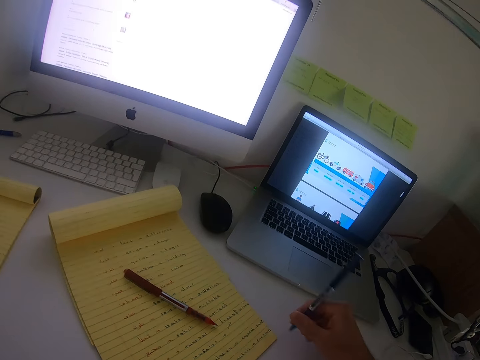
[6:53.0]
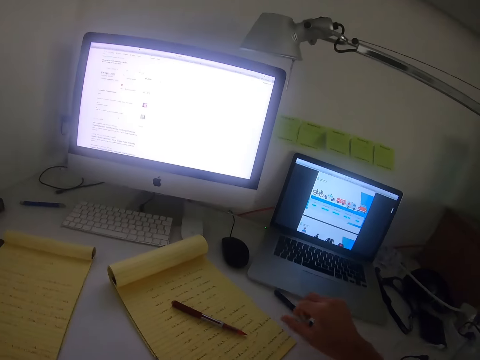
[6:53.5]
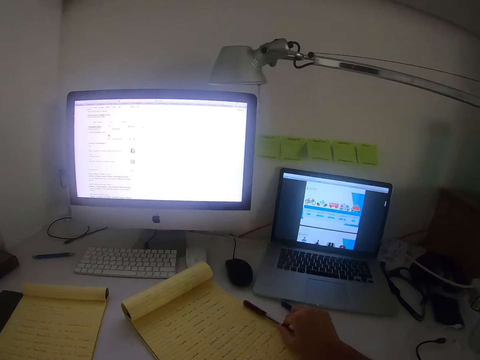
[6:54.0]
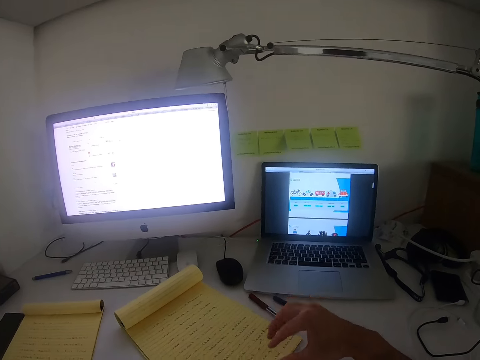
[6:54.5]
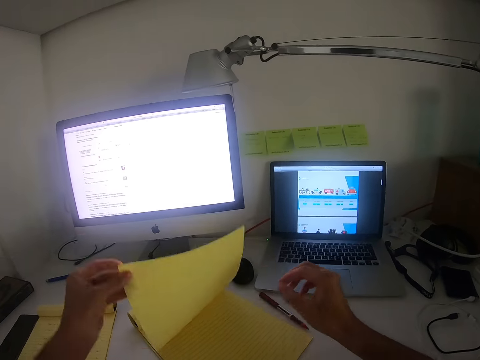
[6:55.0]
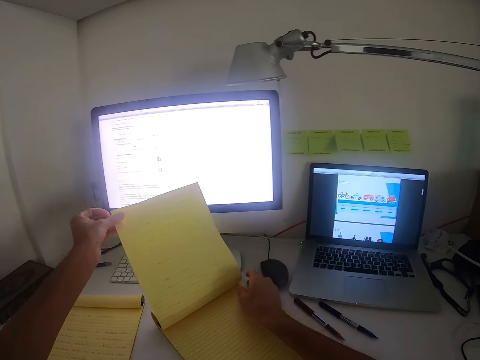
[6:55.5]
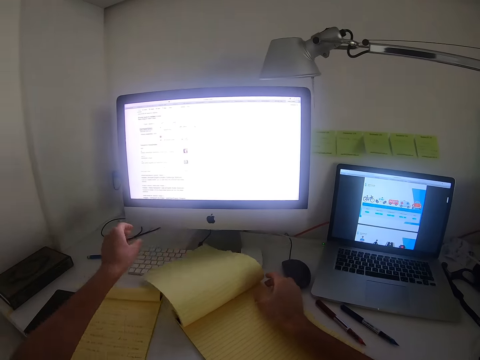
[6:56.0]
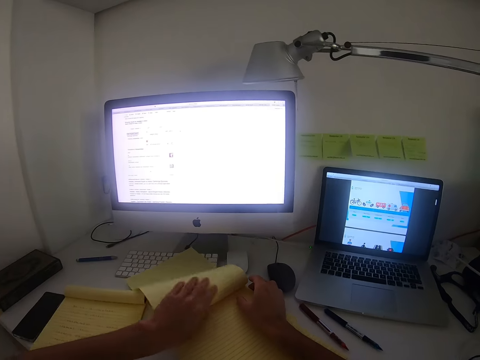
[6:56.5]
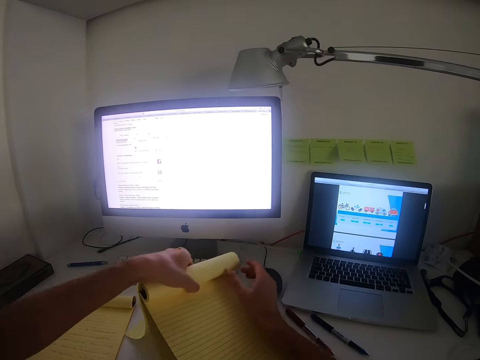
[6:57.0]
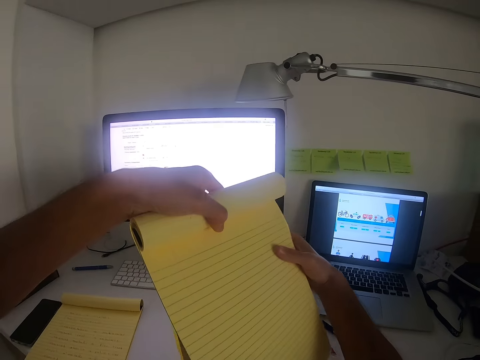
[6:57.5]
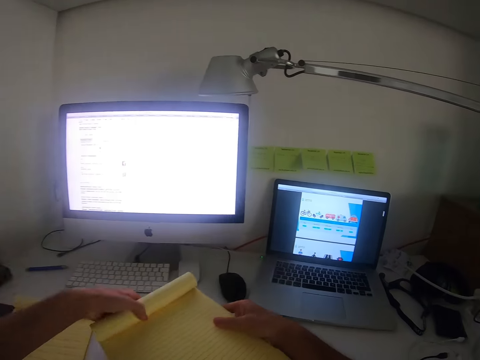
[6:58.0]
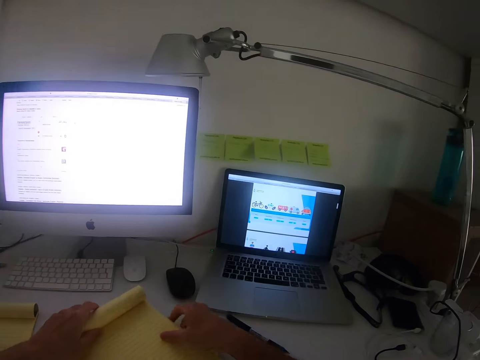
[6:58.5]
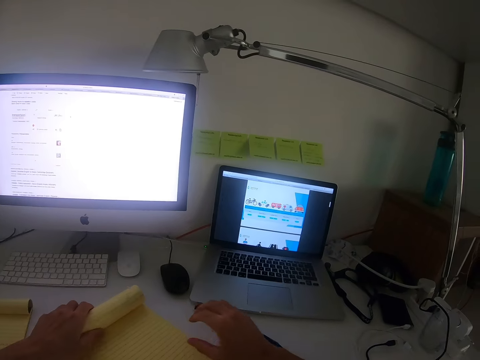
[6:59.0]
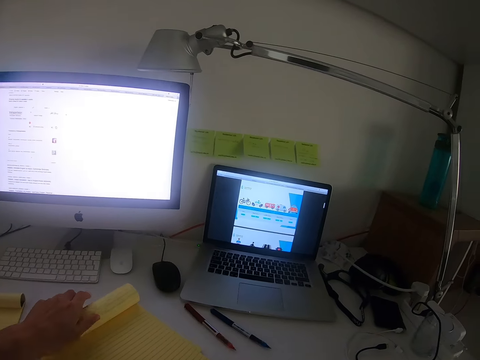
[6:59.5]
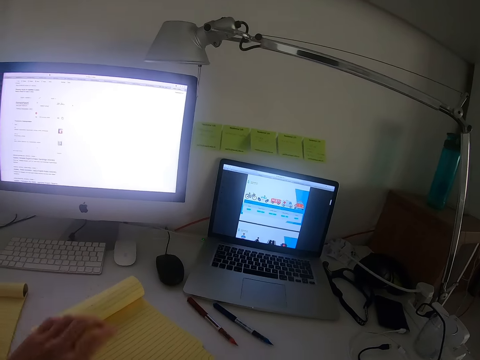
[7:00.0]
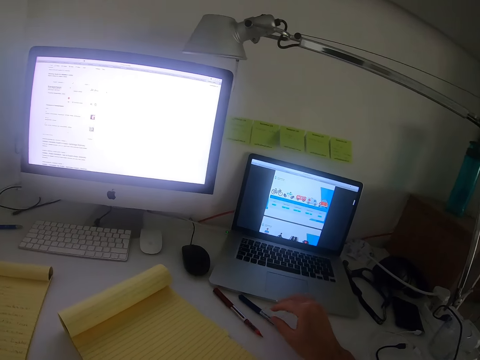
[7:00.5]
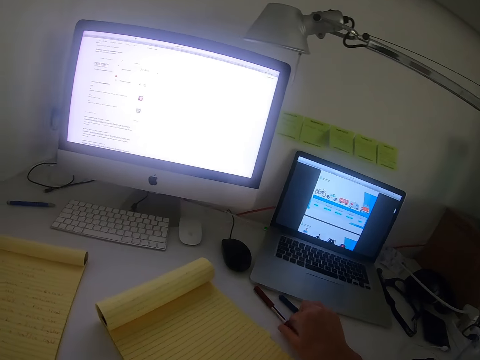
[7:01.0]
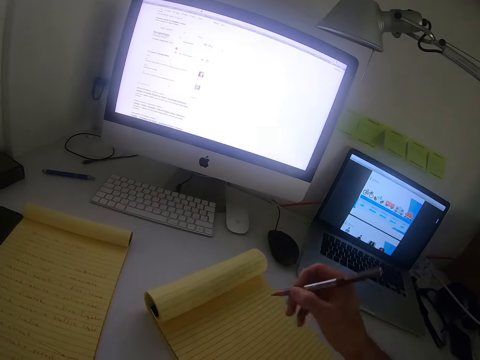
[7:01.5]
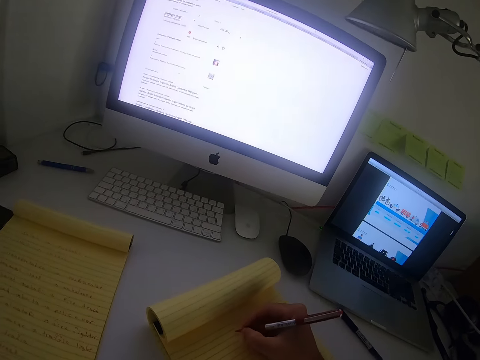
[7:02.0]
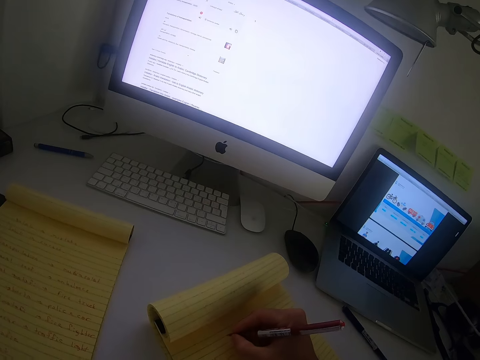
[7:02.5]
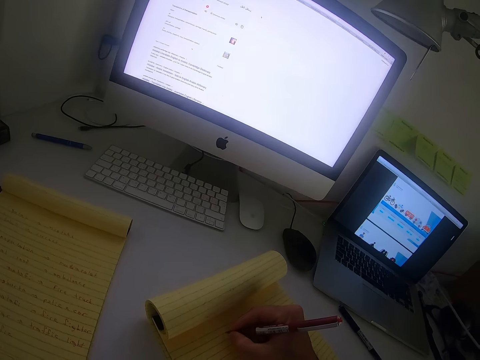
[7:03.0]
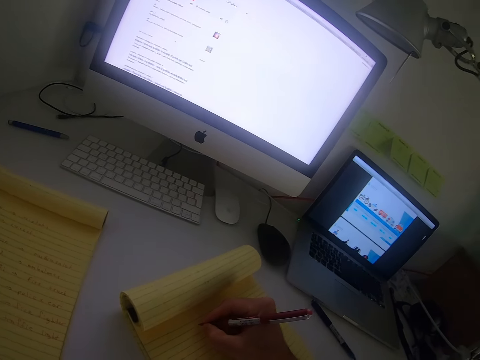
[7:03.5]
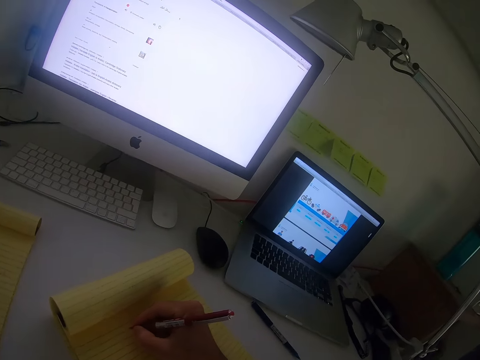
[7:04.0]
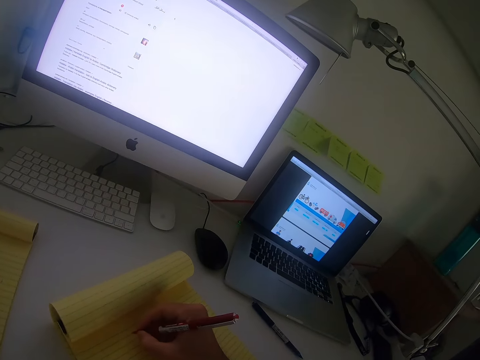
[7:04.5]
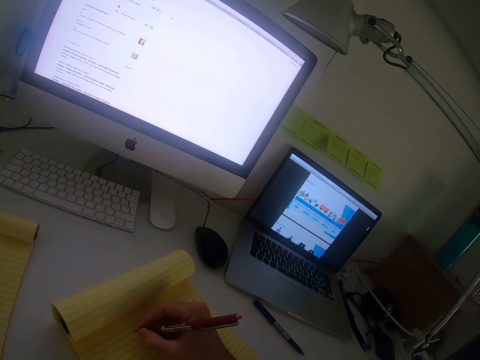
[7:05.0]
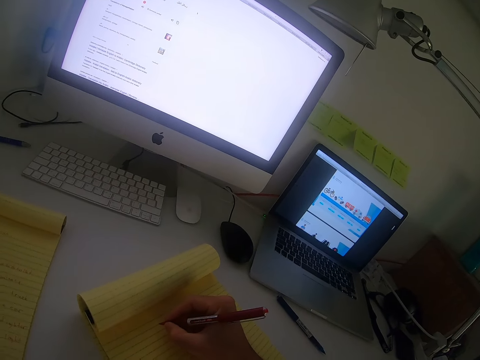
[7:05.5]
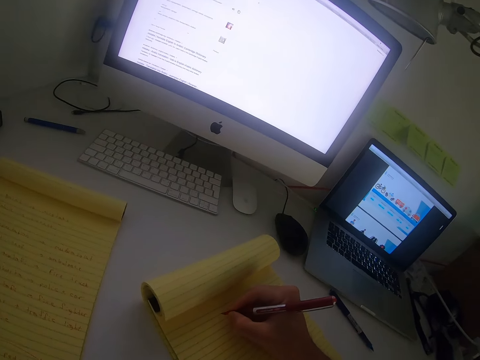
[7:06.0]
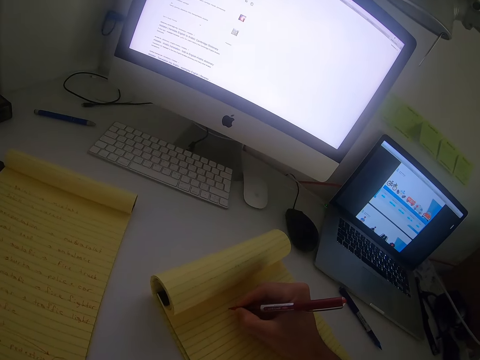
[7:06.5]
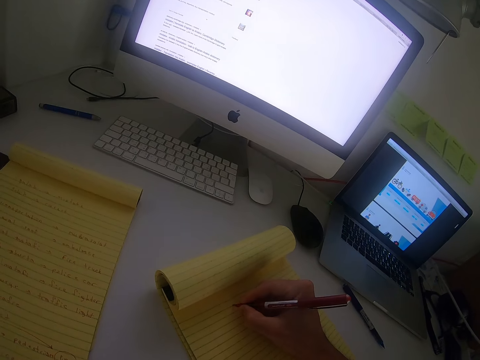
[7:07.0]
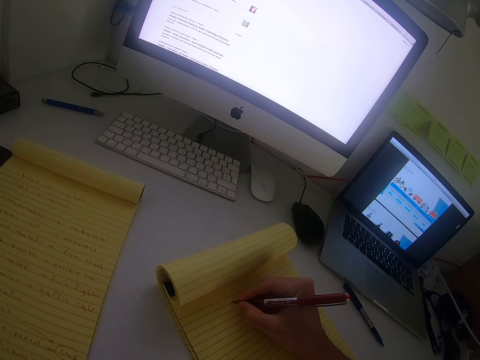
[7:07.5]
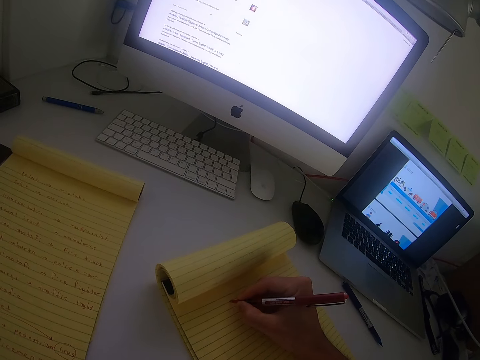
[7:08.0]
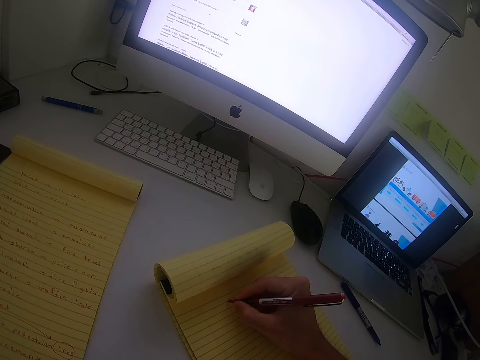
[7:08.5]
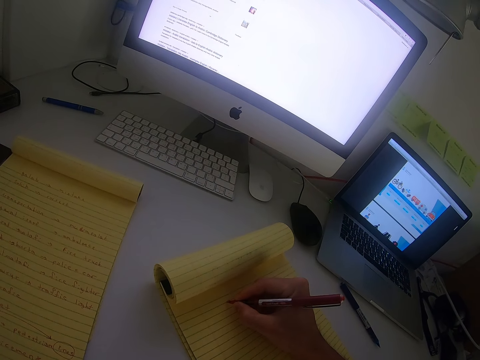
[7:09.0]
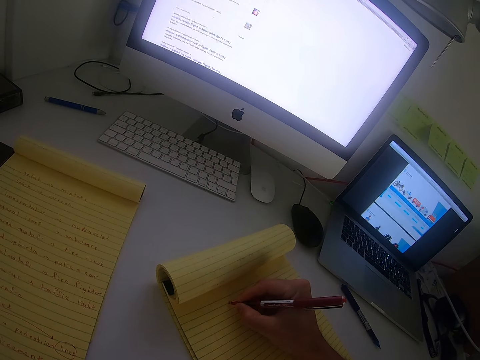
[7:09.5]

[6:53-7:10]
The camera wearer drops the blue pen. They move the black pen. They flip the book page. They lift the book. They put the blue pen down. They drop the book. They pick up the black or red pen. They write with the black pen.

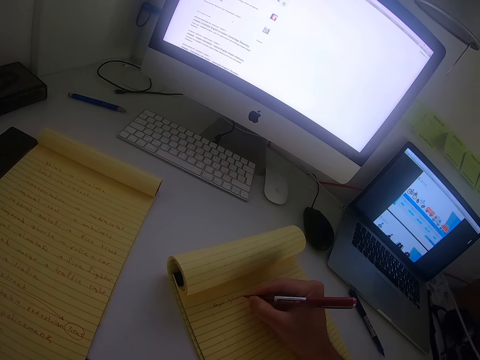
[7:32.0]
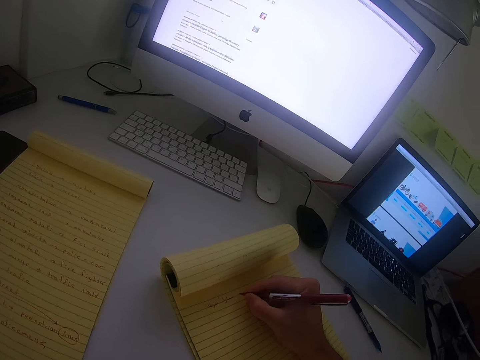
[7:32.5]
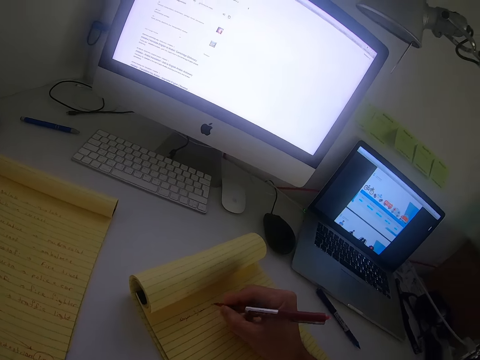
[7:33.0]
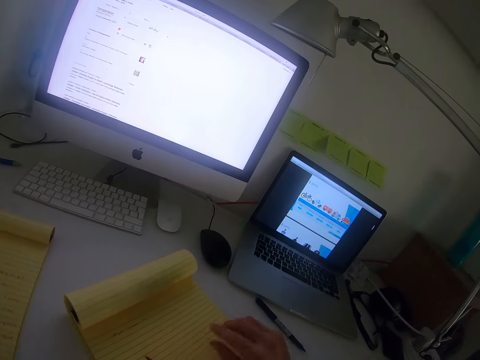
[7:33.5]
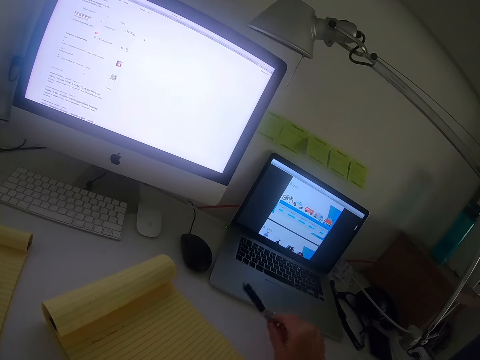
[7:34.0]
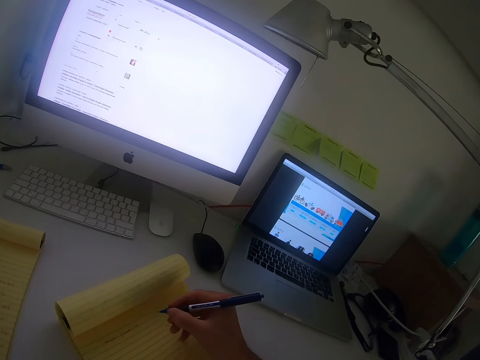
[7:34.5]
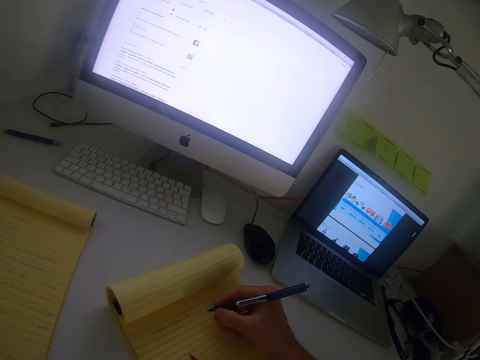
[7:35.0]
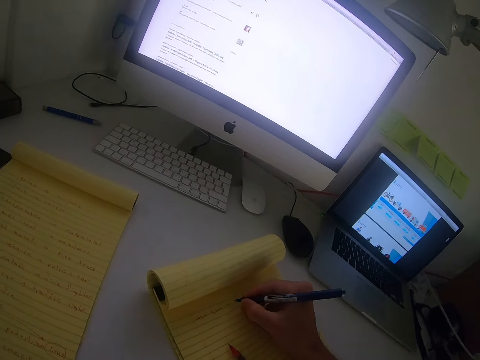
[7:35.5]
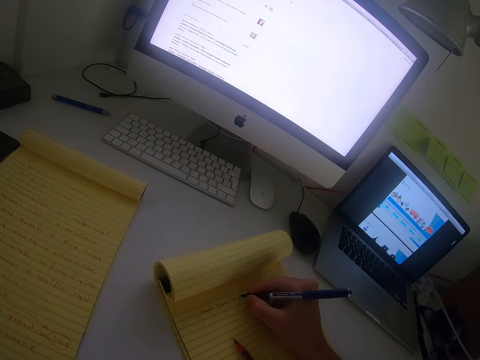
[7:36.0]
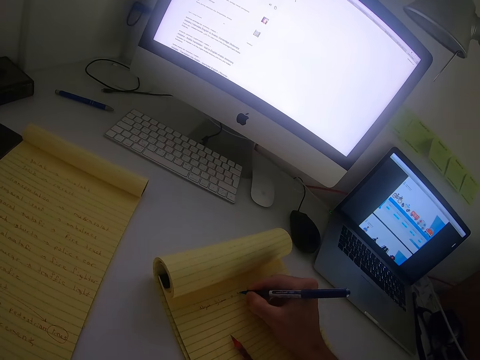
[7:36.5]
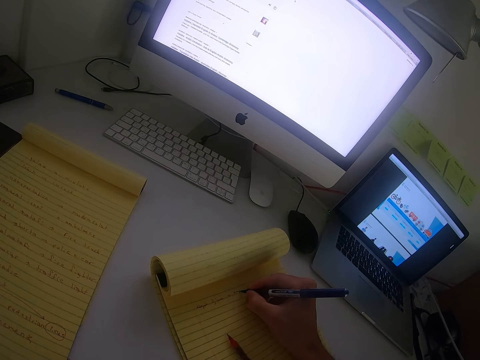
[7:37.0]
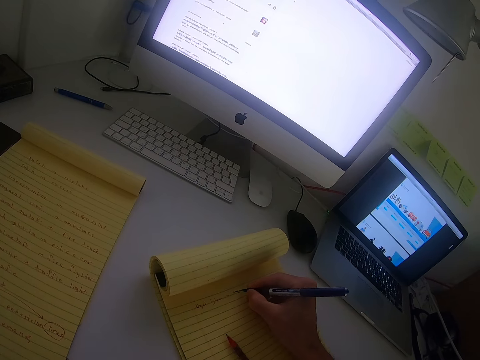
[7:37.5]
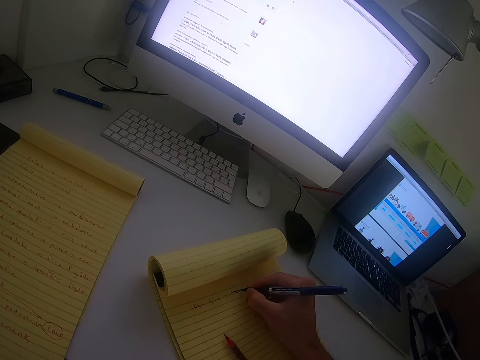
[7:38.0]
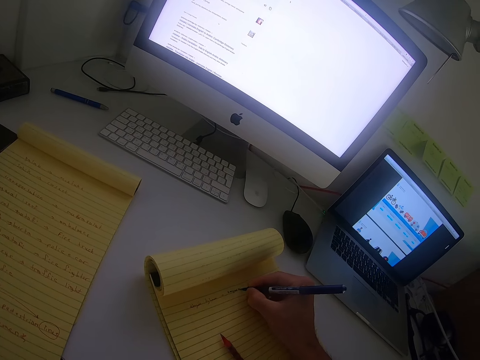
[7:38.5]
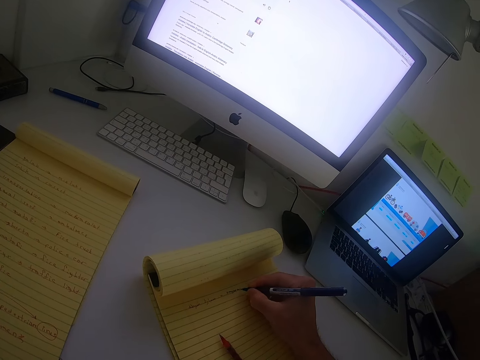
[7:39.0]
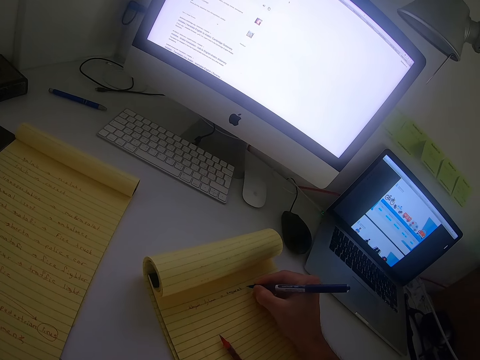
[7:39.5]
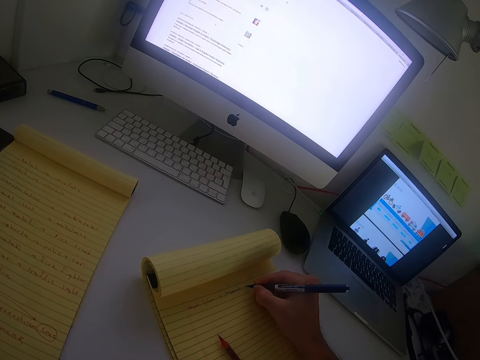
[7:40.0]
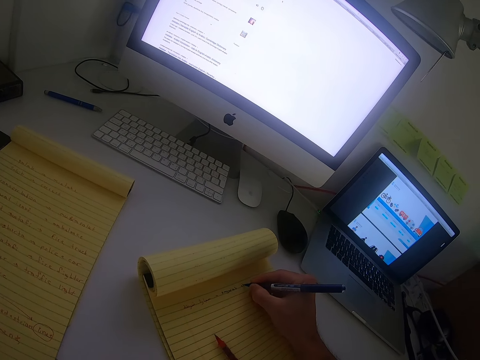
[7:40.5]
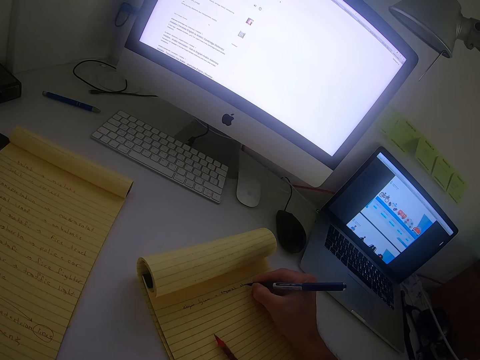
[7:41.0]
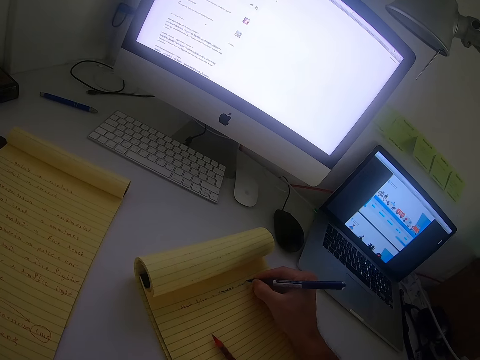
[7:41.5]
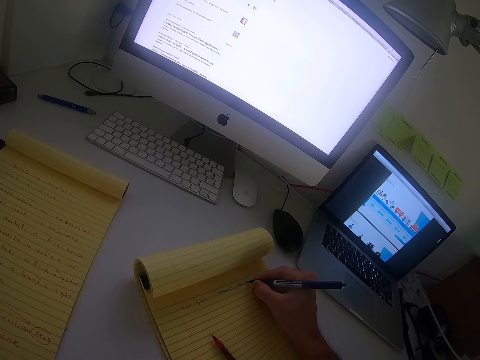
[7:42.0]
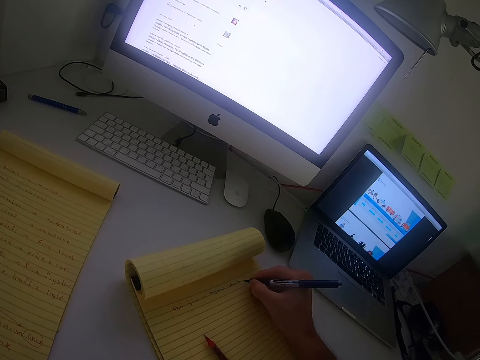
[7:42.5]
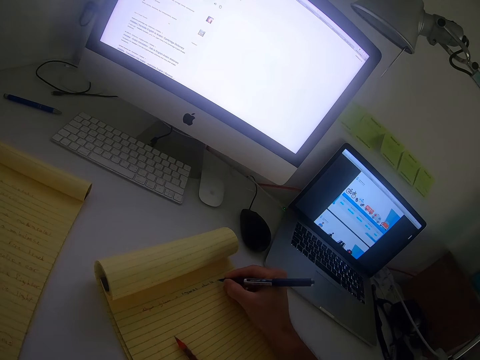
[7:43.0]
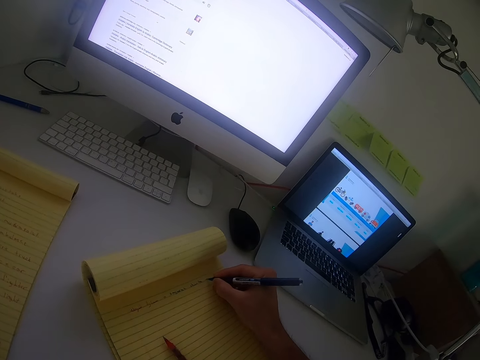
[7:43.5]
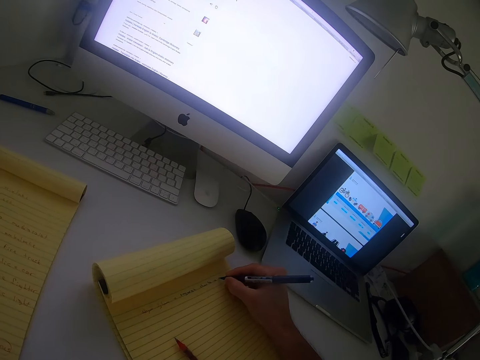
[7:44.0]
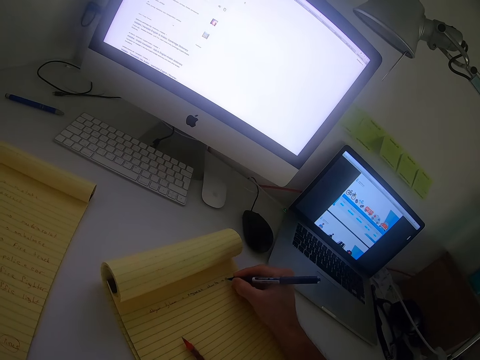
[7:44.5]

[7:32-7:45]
The camera wearer drops the black or red pen. They pick up the blue pen. They write with the blue pen.
